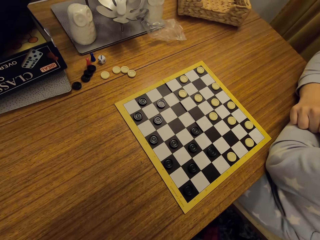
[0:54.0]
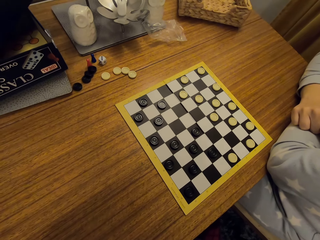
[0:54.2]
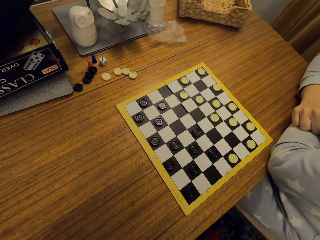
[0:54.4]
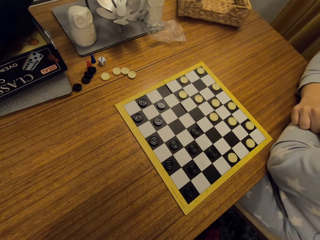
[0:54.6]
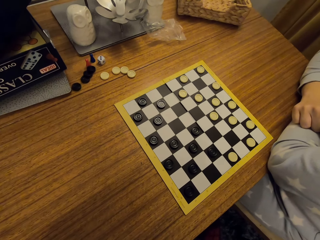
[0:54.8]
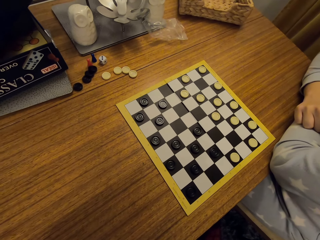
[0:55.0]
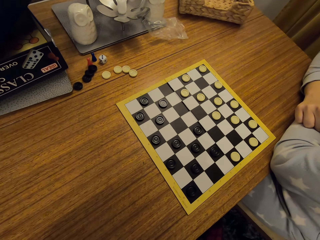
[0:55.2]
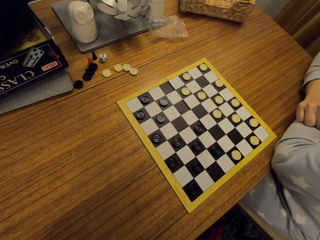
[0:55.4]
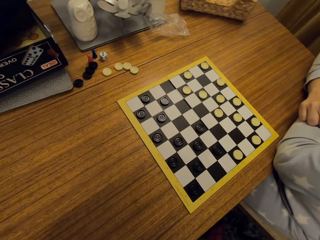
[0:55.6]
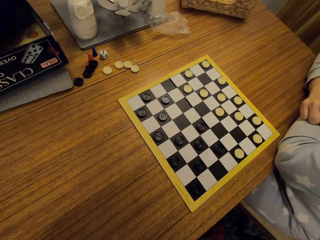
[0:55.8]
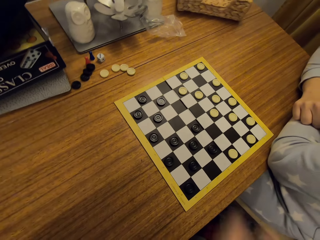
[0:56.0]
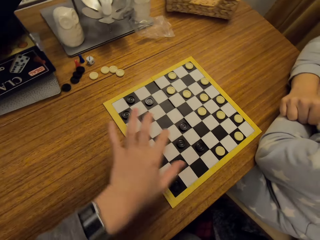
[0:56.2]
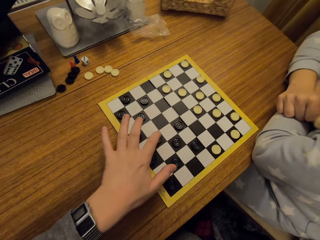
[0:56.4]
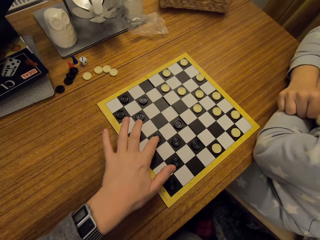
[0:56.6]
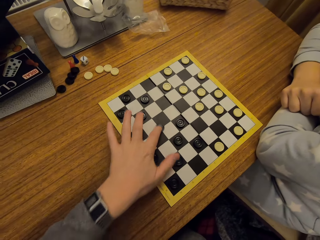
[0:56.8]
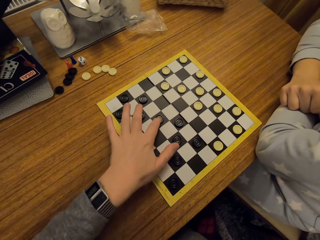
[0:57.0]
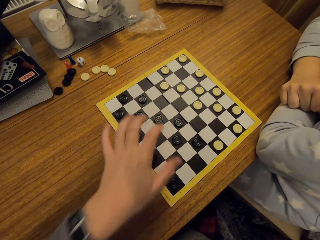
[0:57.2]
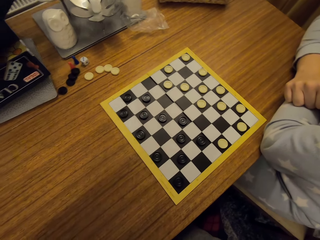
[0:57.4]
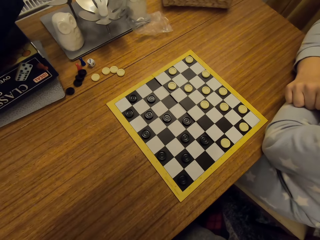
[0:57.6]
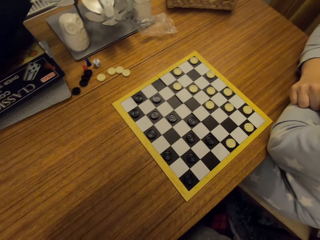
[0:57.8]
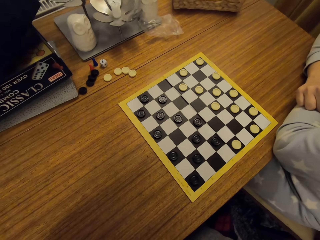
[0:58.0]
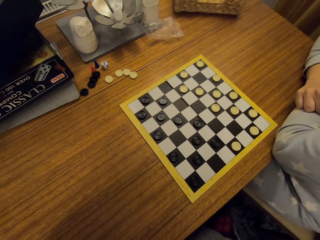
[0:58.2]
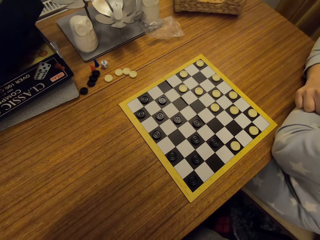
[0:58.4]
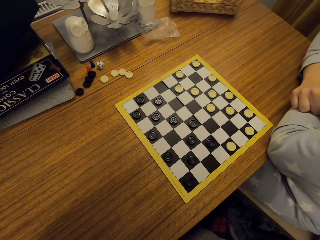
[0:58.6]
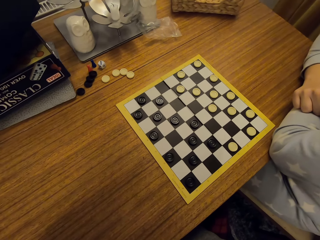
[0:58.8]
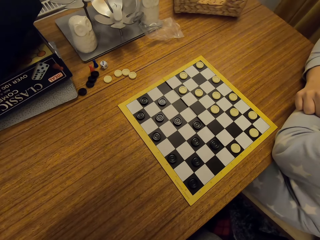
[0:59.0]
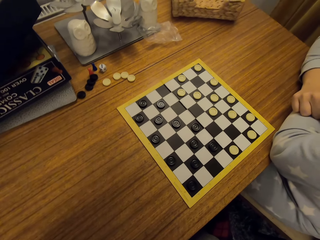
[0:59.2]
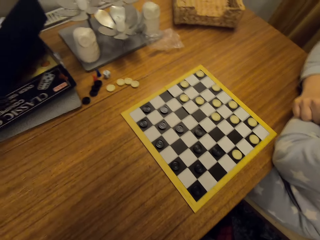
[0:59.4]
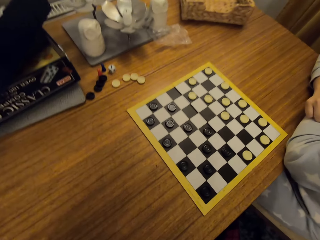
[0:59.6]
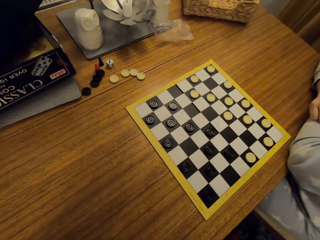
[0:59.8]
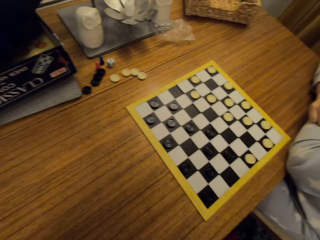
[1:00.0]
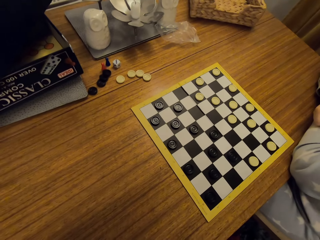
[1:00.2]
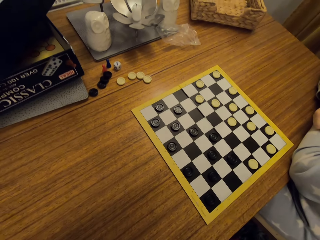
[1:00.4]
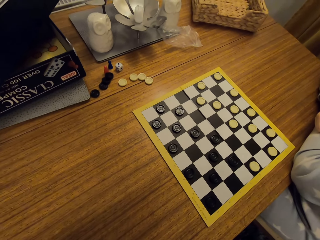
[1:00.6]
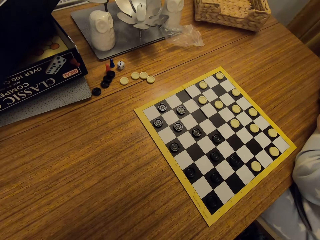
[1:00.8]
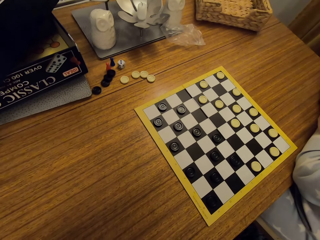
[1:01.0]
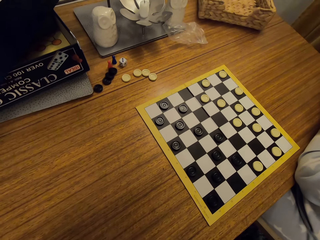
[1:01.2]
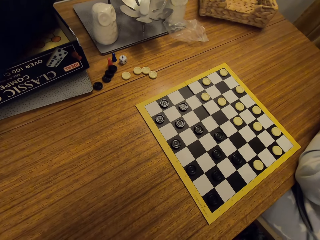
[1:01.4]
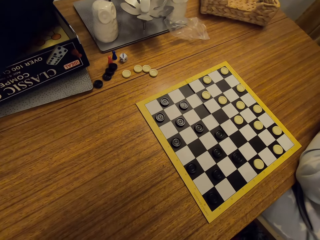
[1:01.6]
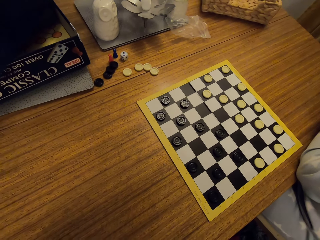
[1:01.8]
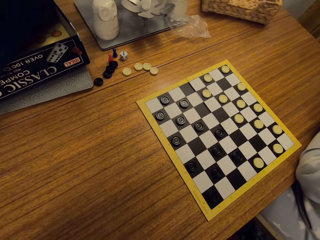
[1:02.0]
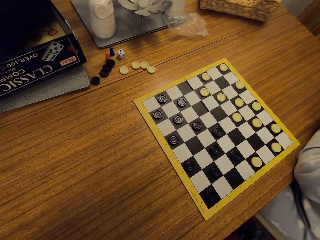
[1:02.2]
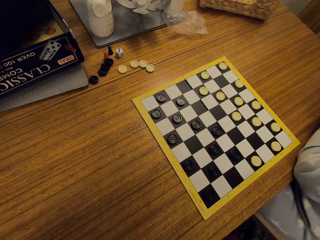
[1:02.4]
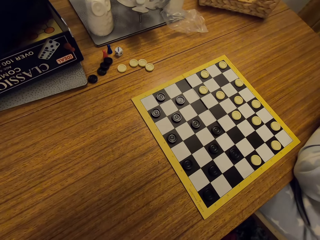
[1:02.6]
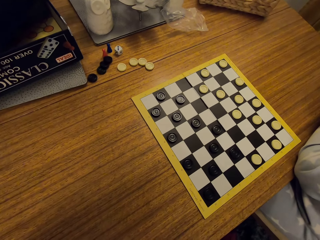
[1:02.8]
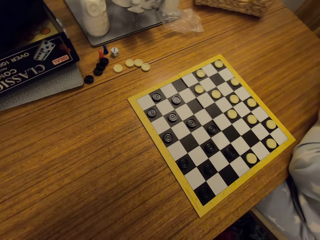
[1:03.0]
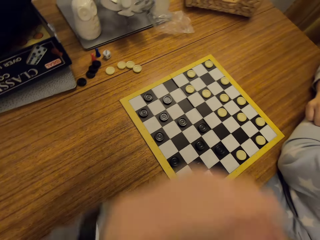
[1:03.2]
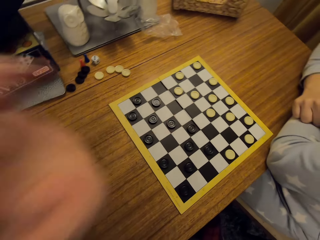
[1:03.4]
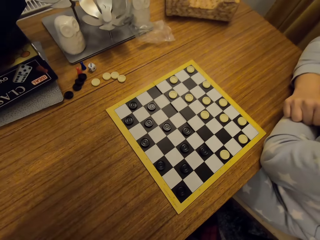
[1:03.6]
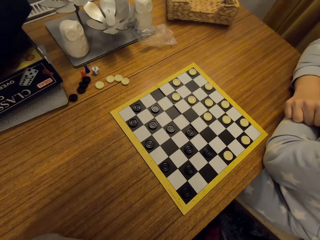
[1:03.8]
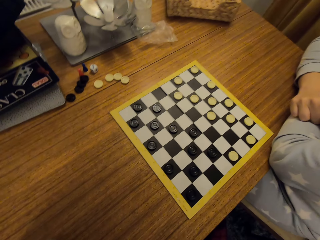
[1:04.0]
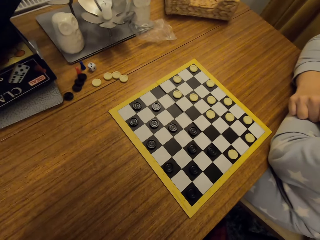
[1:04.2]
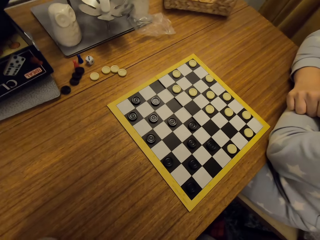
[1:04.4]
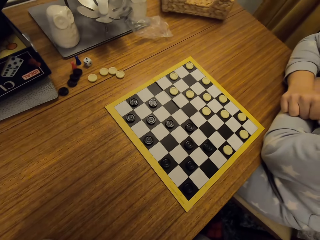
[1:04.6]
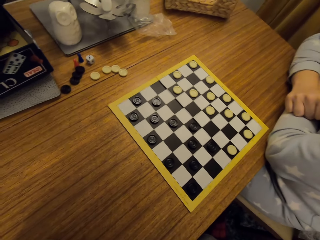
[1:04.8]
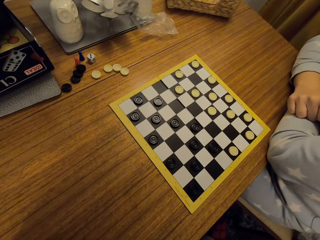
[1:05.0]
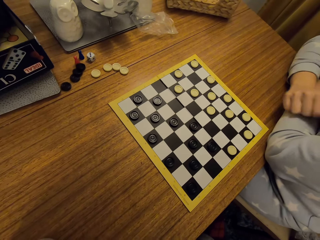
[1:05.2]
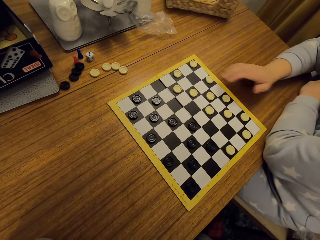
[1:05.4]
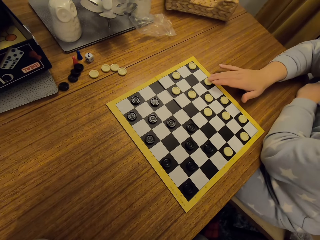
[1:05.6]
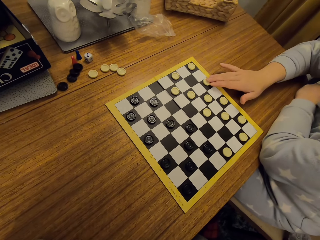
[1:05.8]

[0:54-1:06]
The camera wearer moves a disc. They look at the board. They move the left hand.

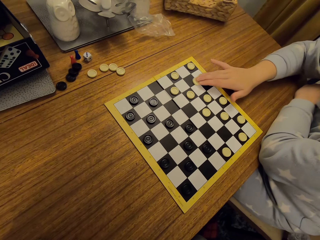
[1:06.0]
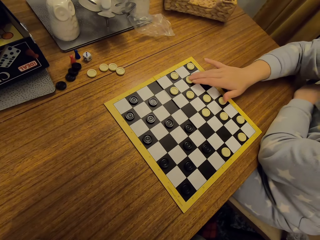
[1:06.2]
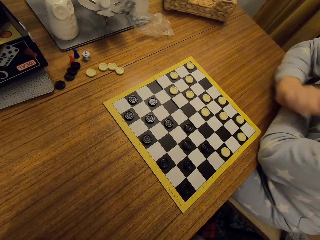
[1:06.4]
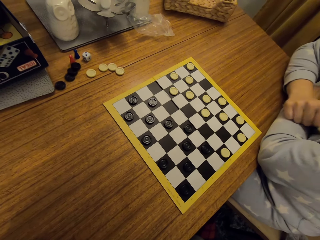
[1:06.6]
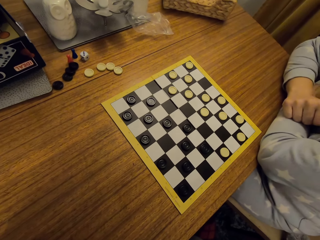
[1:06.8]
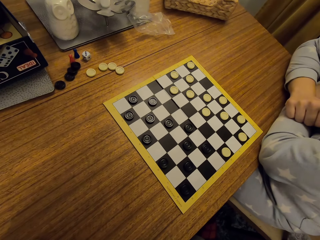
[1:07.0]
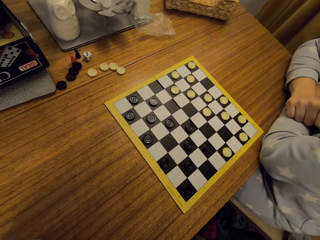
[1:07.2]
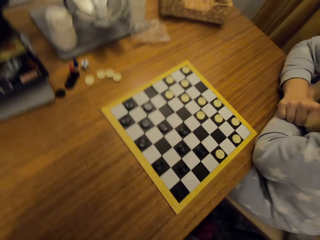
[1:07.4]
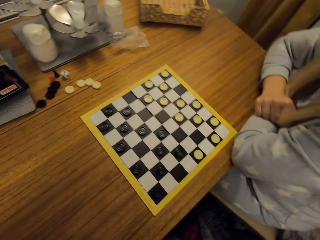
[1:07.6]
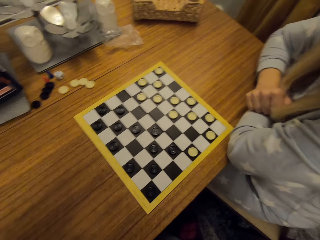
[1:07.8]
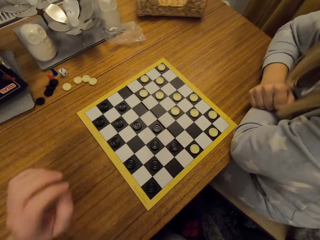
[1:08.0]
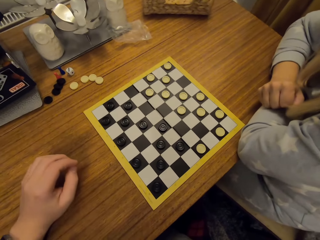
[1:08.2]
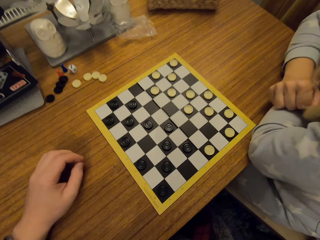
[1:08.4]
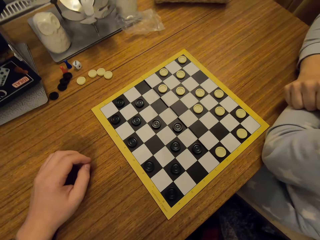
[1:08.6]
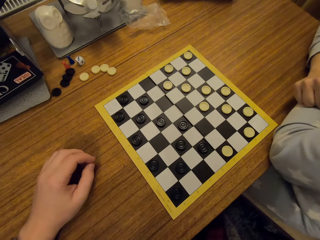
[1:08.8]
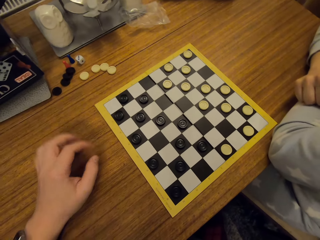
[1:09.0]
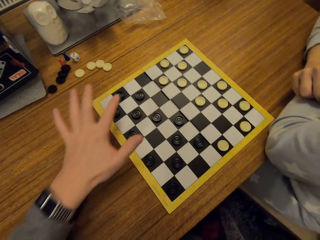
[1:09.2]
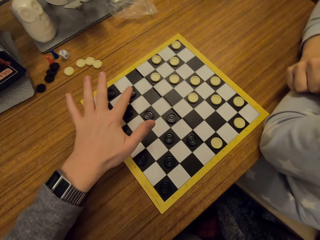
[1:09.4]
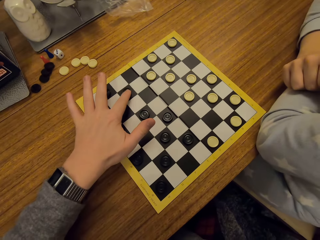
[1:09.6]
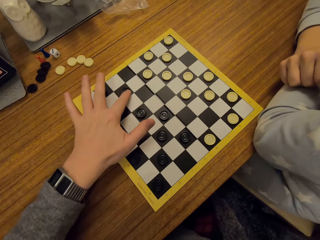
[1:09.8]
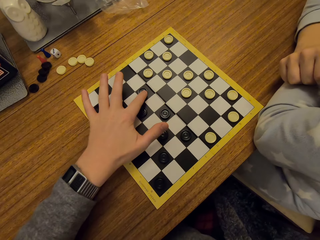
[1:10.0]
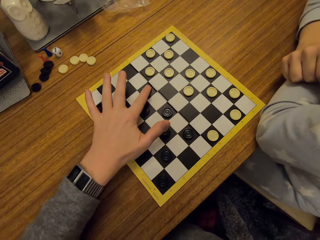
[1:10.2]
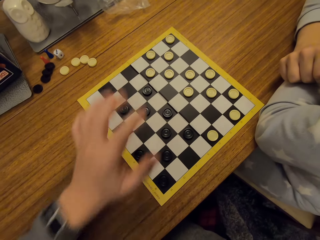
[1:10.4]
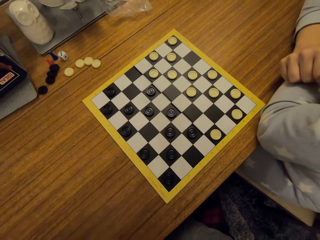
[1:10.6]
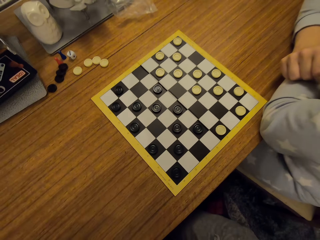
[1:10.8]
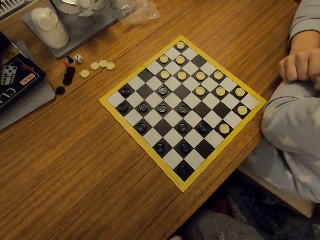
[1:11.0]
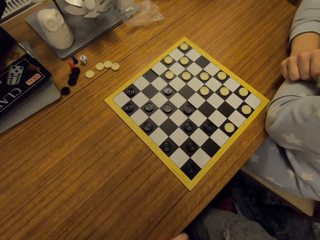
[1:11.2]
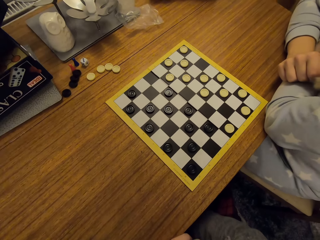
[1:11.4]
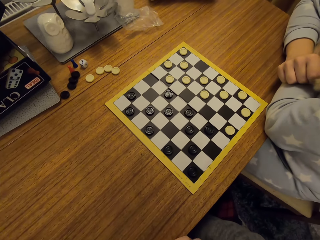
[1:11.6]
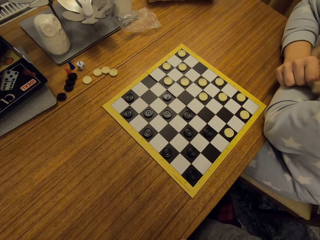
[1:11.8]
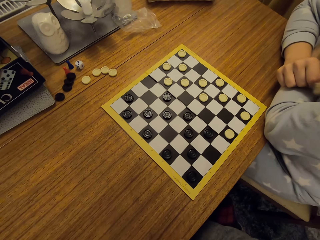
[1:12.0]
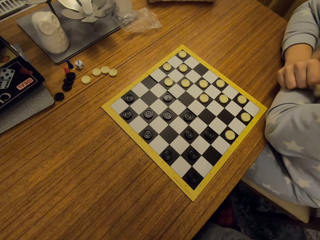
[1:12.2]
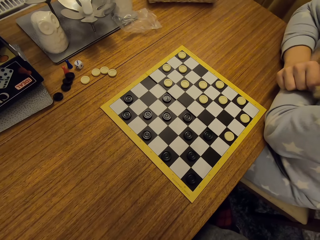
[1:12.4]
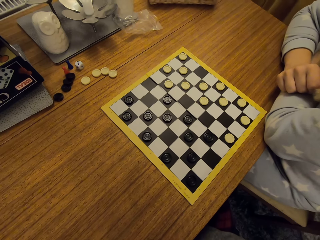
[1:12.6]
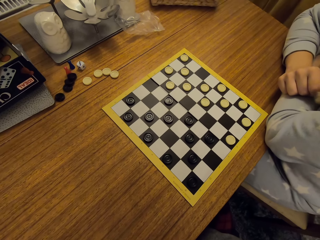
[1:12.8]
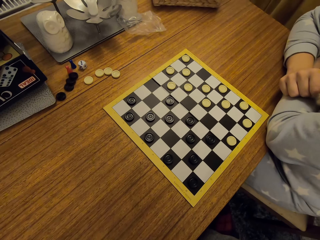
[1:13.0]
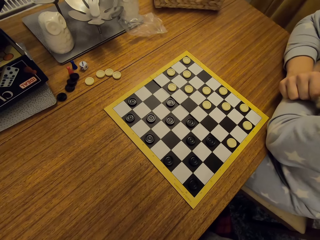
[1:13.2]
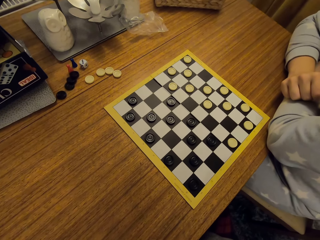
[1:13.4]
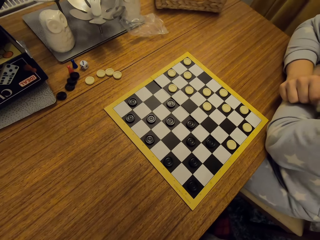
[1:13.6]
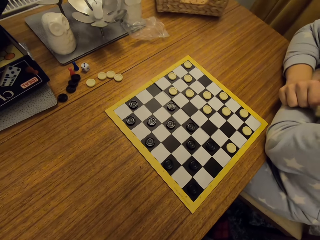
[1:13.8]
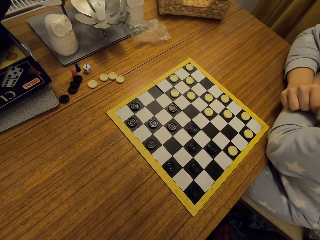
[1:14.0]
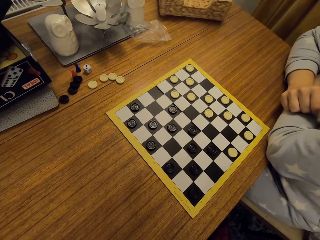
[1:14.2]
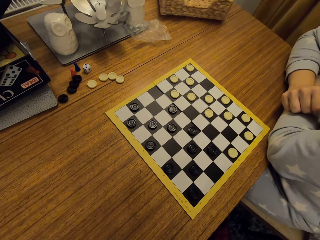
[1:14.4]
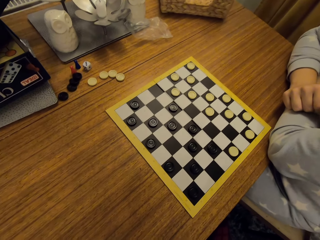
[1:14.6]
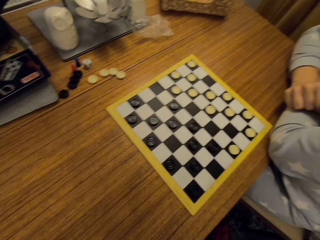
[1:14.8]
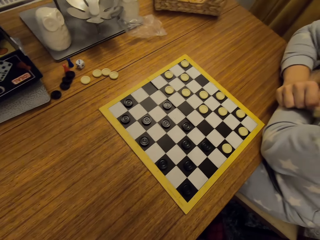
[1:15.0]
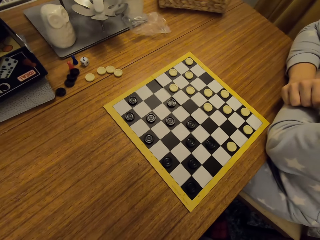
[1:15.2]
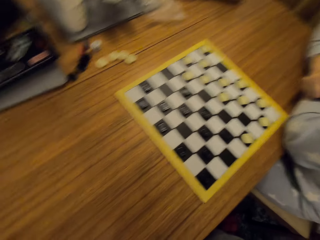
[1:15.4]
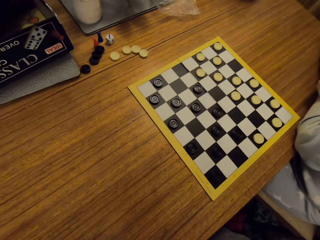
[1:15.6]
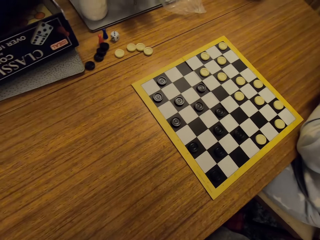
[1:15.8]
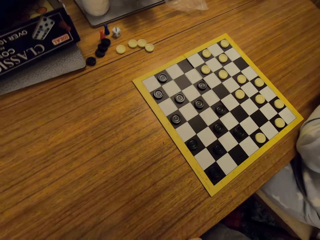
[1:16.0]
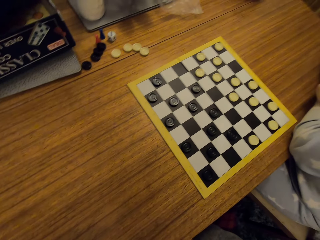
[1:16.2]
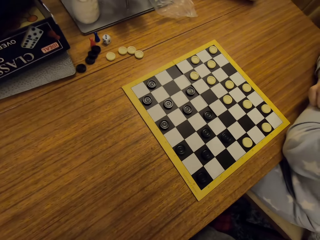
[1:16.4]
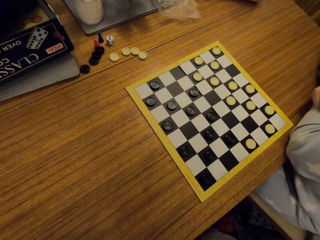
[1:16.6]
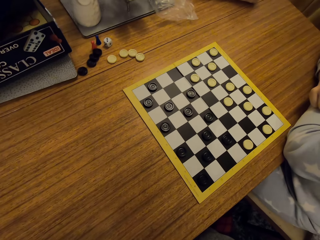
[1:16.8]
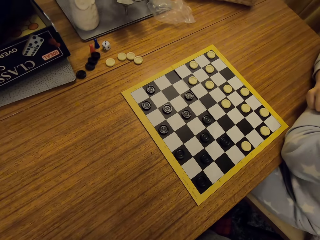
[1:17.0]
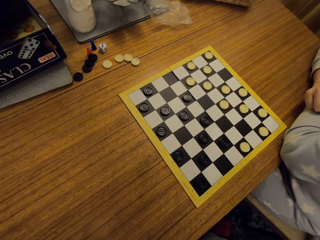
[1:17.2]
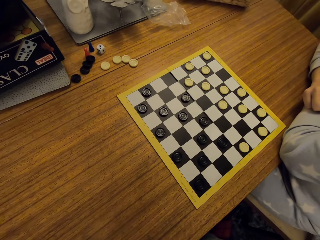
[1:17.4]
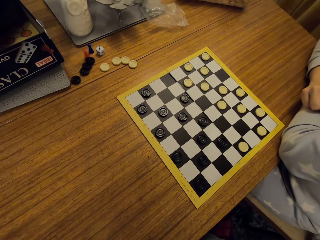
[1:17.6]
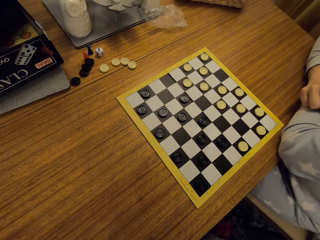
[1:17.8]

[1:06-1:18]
A woman moves a disc. The camera wearer looks at the board. They put the hand on the table. They move a disc. They look at the board.
